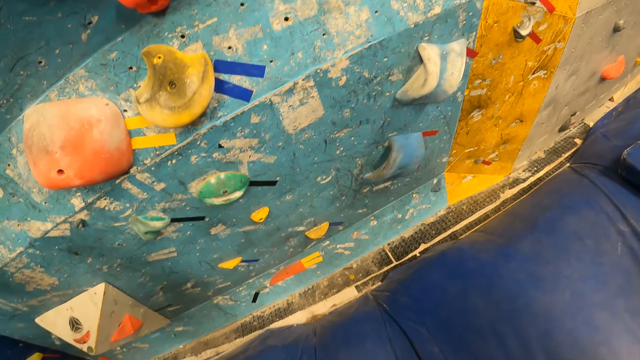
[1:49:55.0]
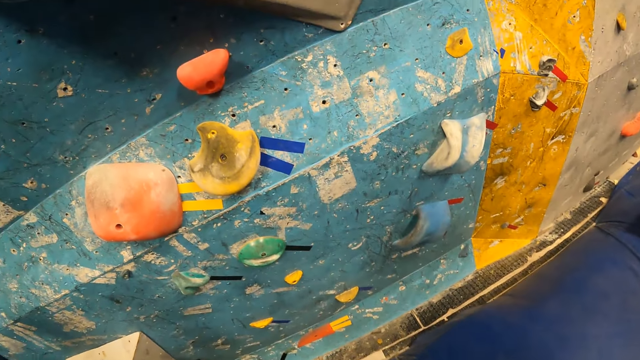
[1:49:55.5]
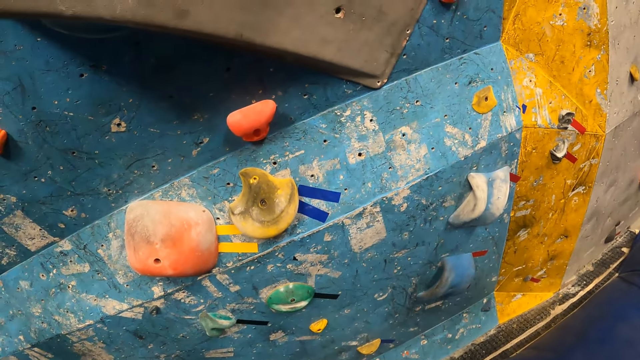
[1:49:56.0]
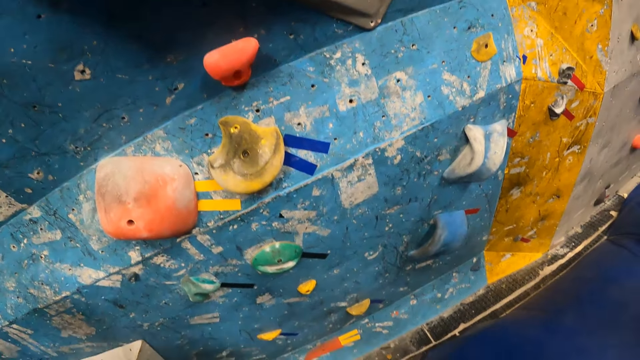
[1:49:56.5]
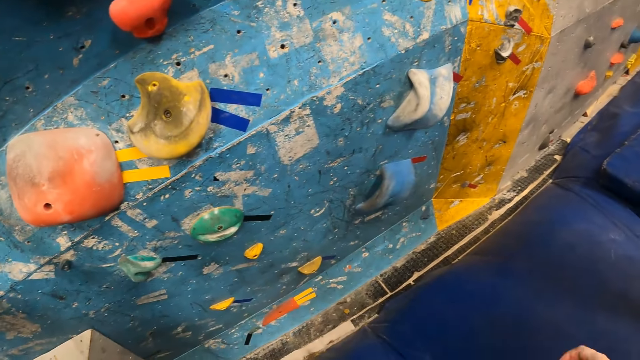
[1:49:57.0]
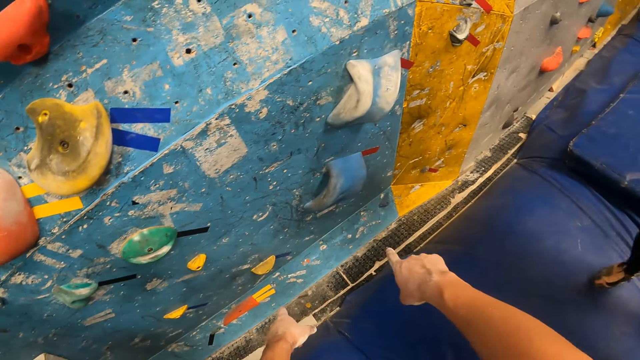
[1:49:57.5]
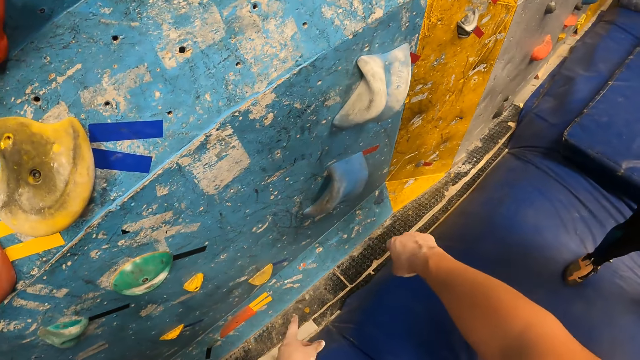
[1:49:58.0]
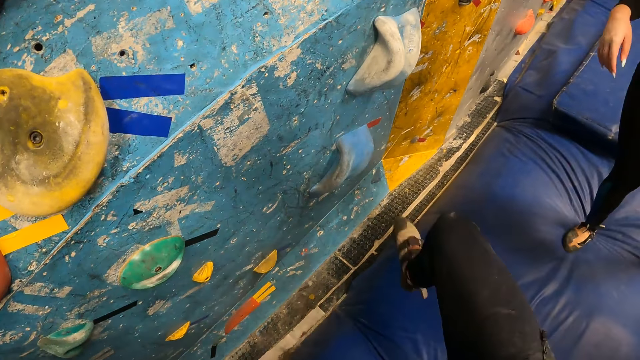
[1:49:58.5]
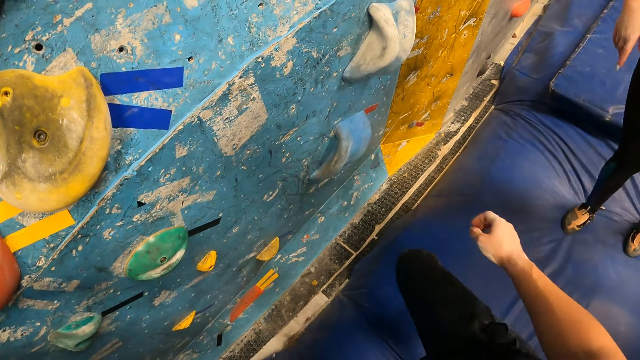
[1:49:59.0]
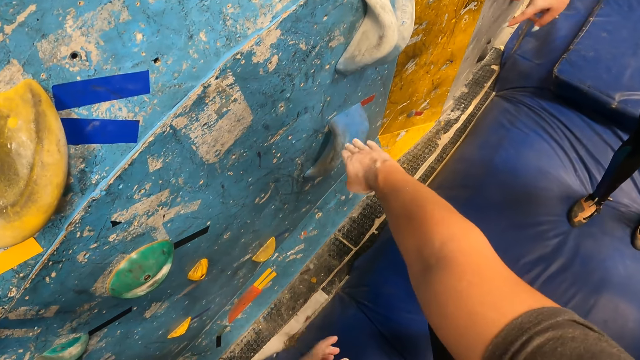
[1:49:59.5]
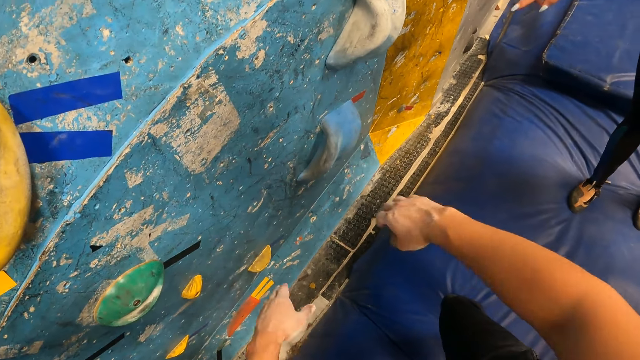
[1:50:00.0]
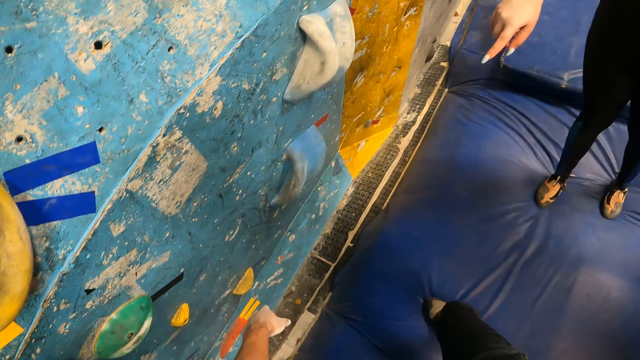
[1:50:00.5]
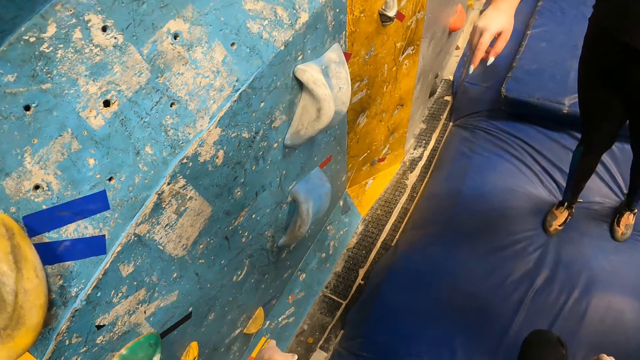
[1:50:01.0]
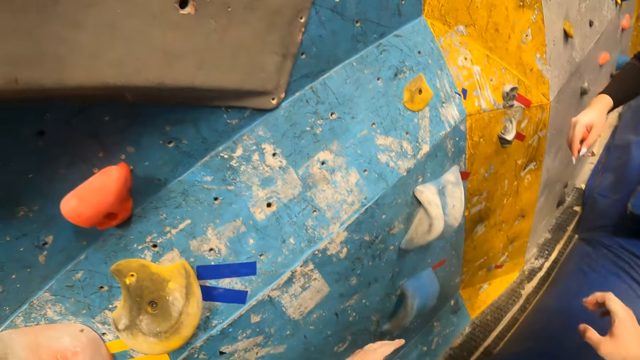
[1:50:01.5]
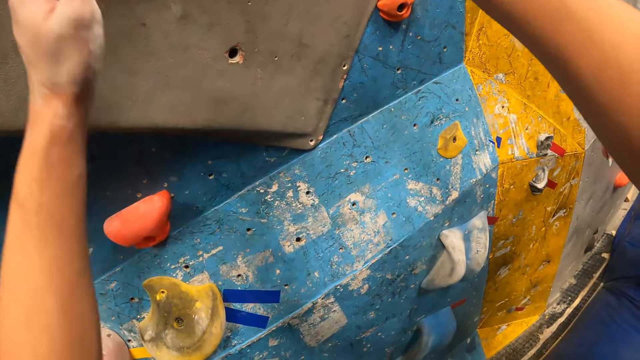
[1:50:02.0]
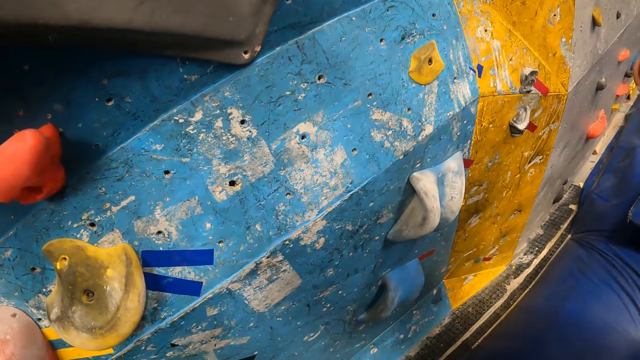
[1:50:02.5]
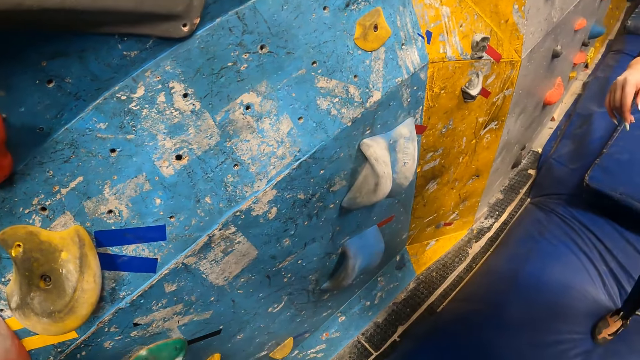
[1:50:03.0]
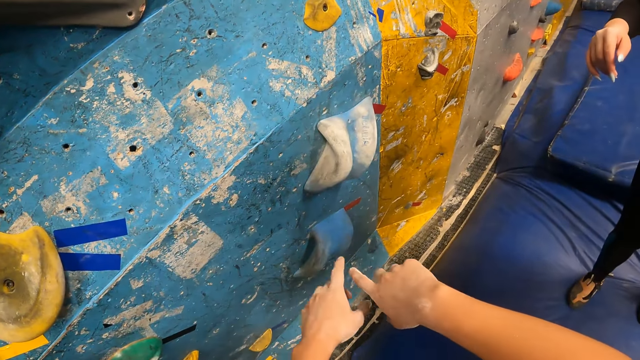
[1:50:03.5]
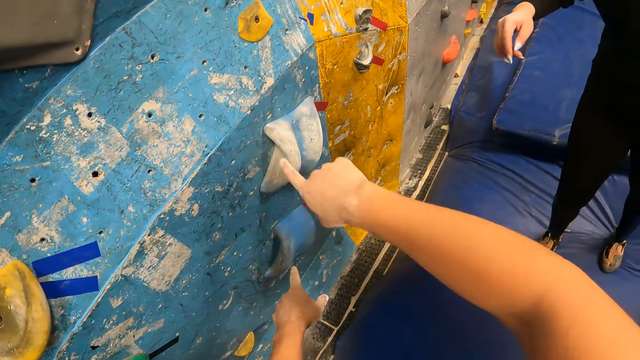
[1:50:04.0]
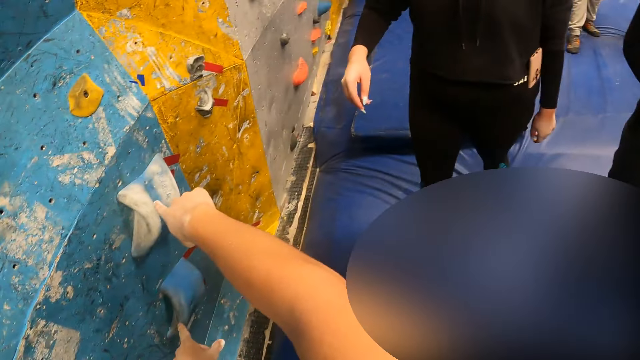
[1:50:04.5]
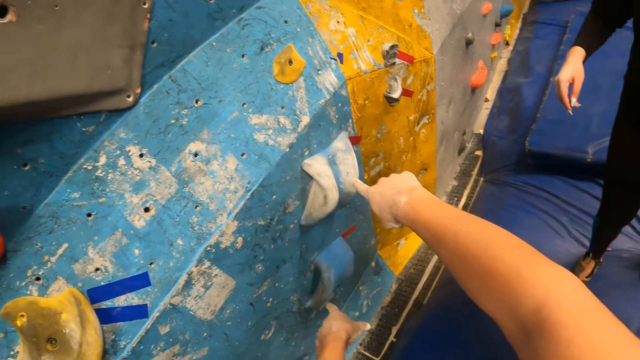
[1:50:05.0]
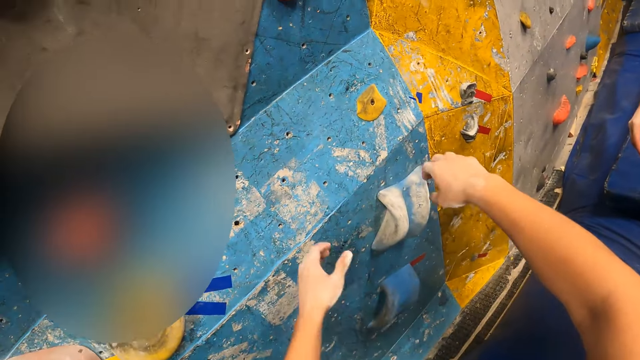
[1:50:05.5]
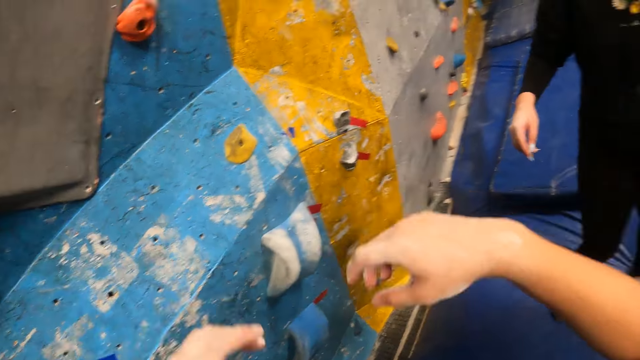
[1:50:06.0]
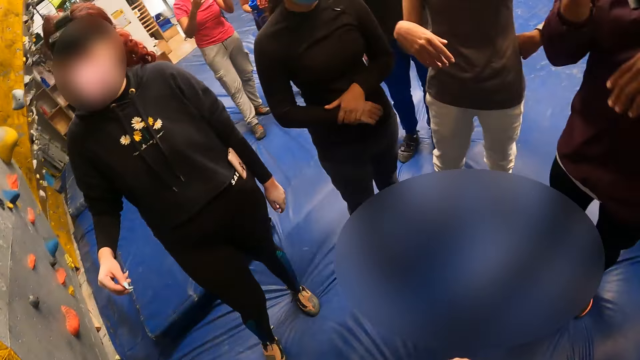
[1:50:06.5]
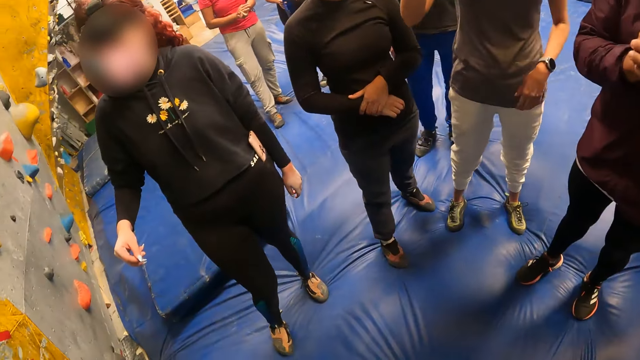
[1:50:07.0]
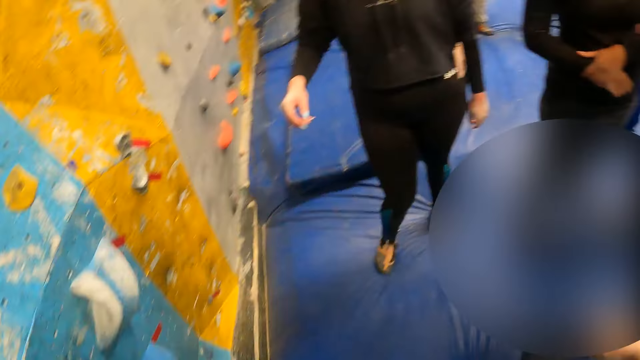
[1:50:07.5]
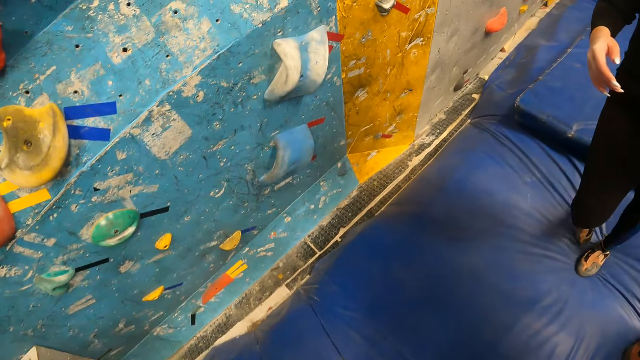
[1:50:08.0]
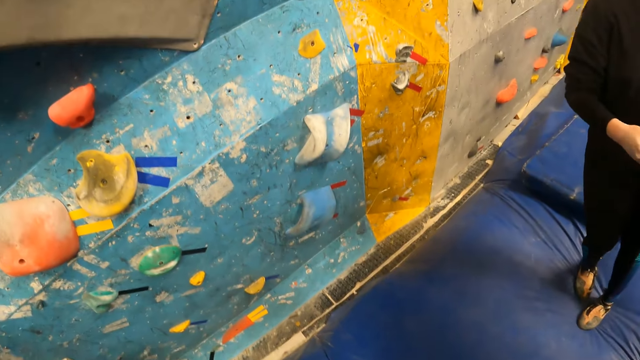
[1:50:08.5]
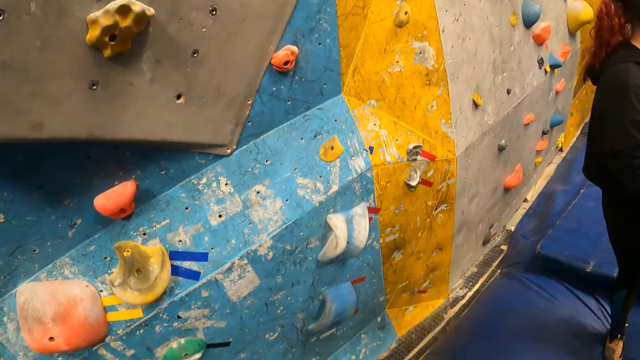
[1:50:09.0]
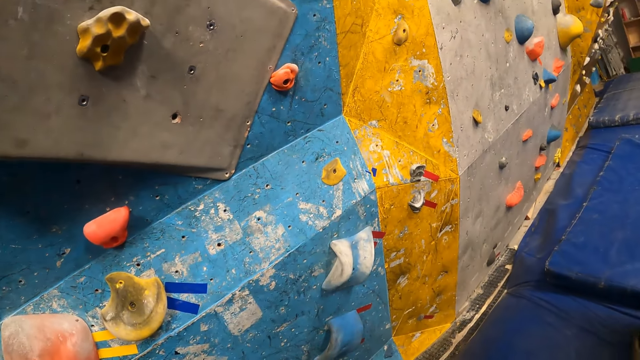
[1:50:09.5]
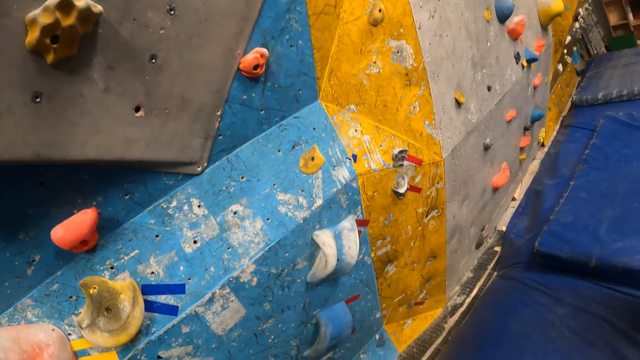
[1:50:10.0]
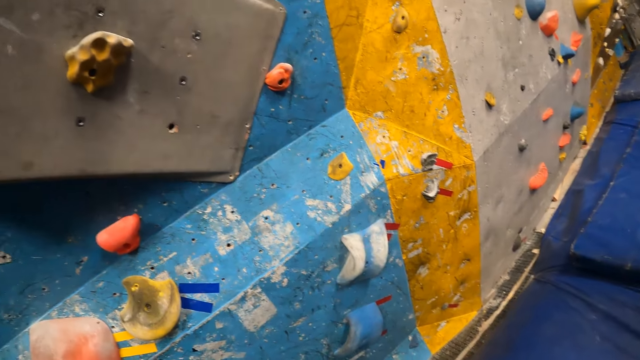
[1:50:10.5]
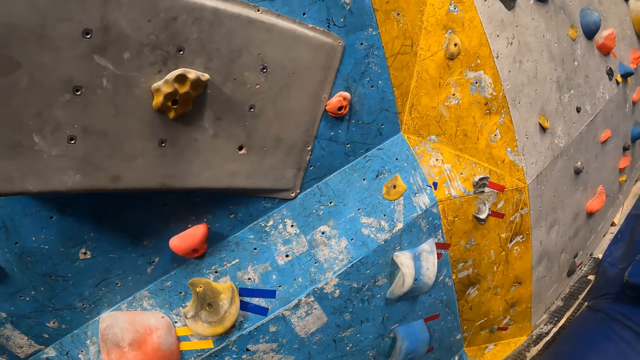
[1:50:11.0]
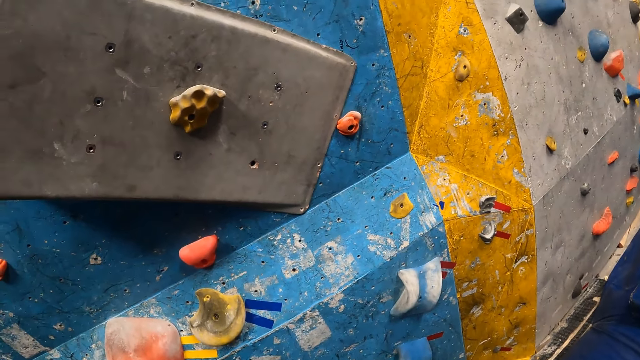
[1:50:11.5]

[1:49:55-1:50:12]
The camera wearer points both index fingers at the bouldering wall. He lifts his right leg towards the bouldering wall. He points both hands at the bouldering wall. The woman points her right index finger towards the bouldering wall. The camera wearer lifts both hands. He interacts with the woman, another woman, a third woman and a man.

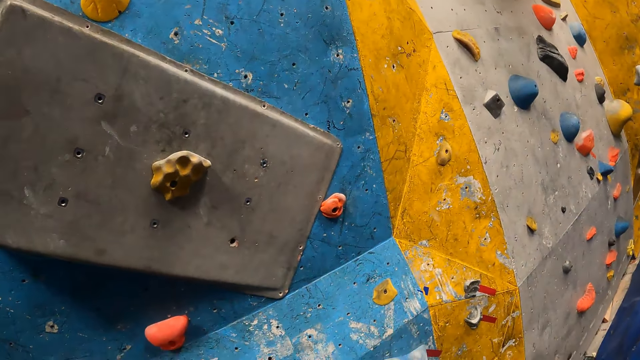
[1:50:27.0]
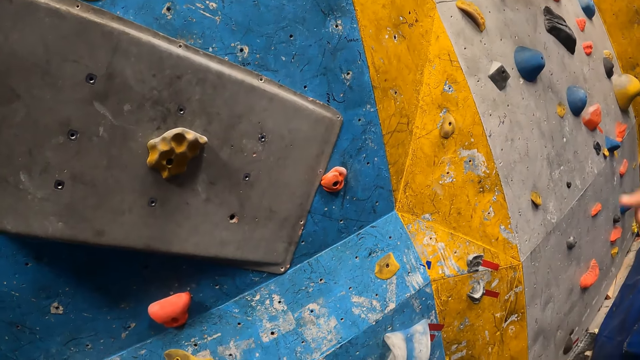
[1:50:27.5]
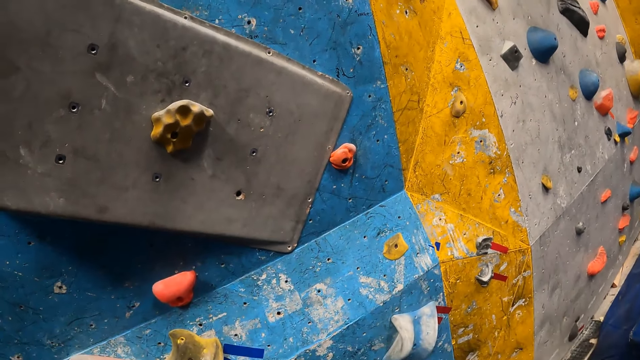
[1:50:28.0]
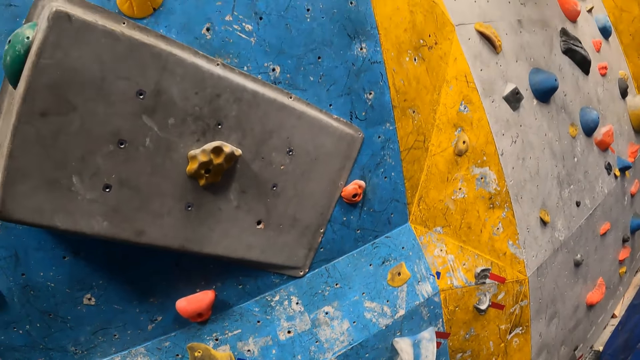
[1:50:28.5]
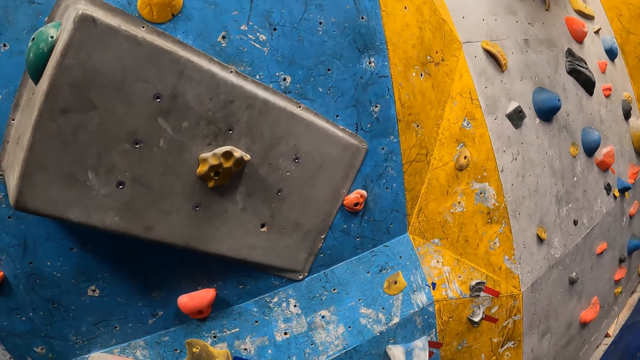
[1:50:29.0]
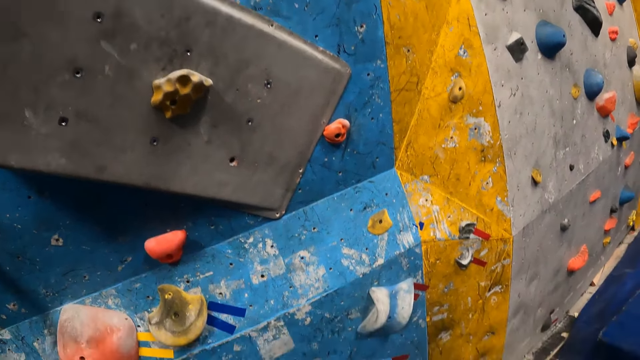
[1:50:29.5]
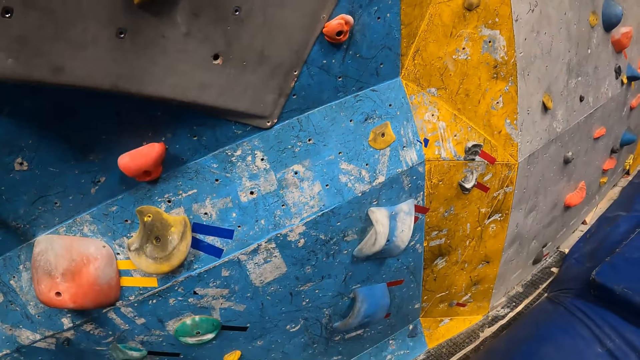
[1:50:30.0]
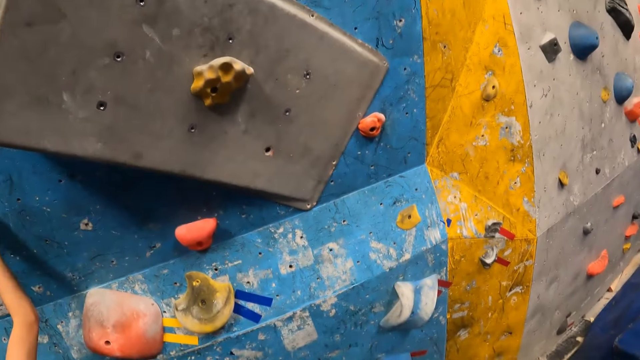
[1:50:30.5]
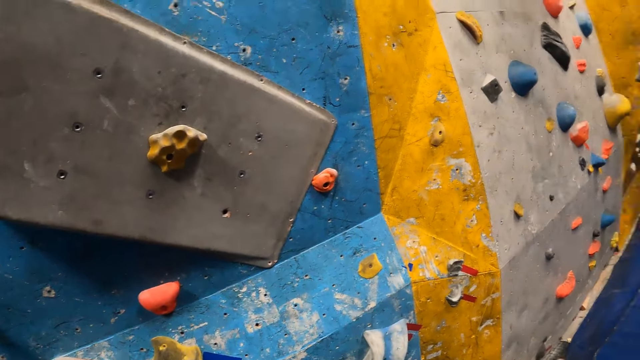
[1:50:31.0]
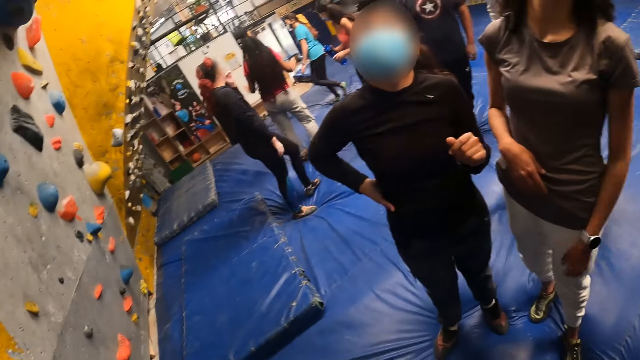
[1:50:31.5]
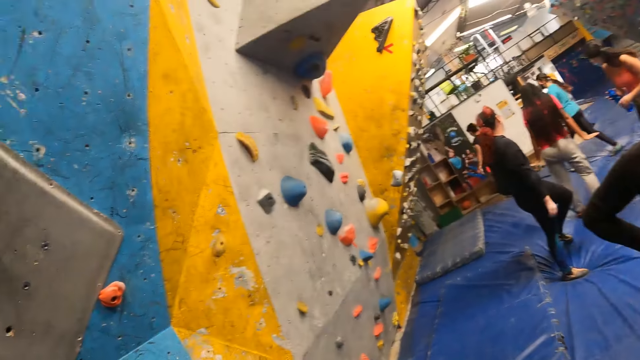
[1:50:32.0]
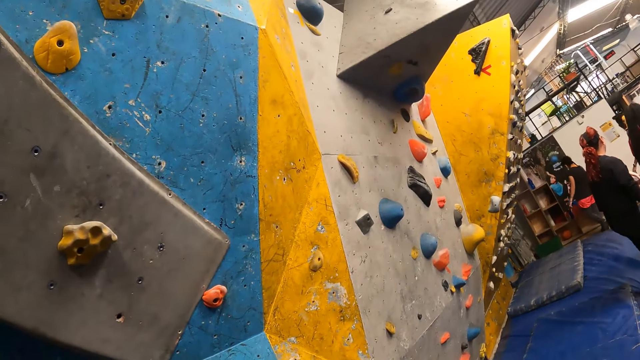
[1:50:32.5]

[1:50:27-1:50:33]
The camera wearer looks on the wall.
